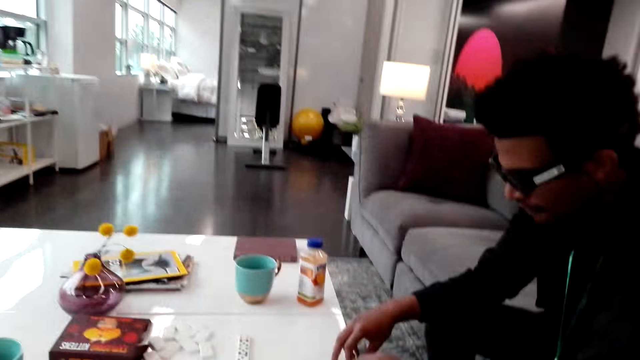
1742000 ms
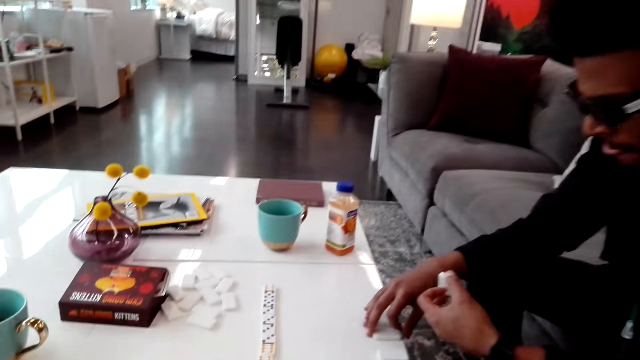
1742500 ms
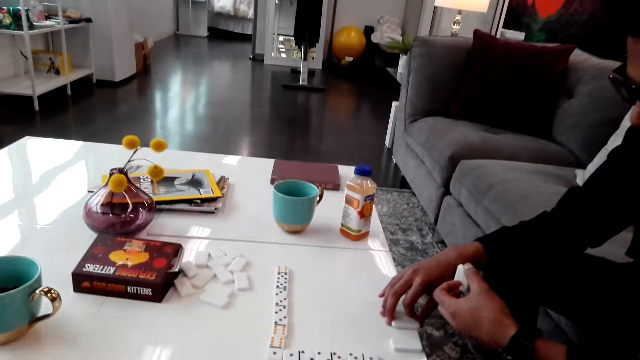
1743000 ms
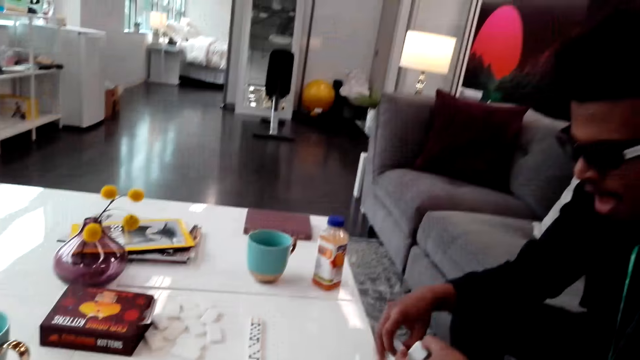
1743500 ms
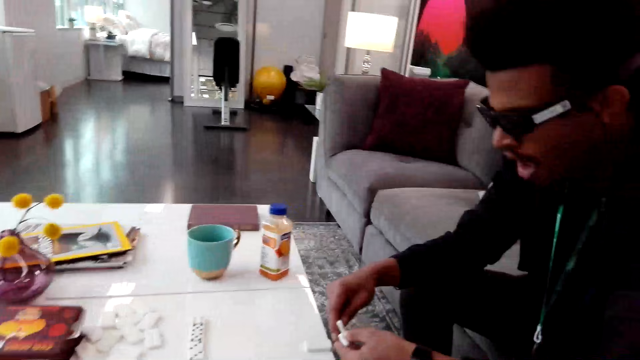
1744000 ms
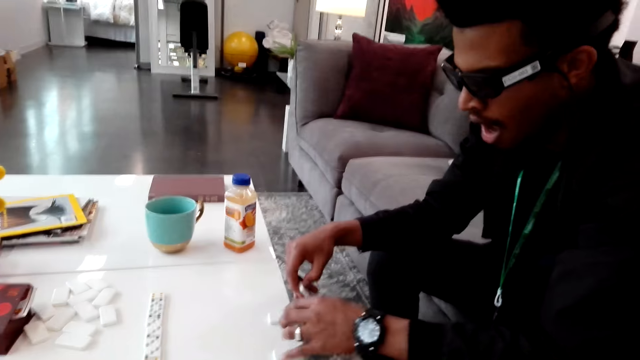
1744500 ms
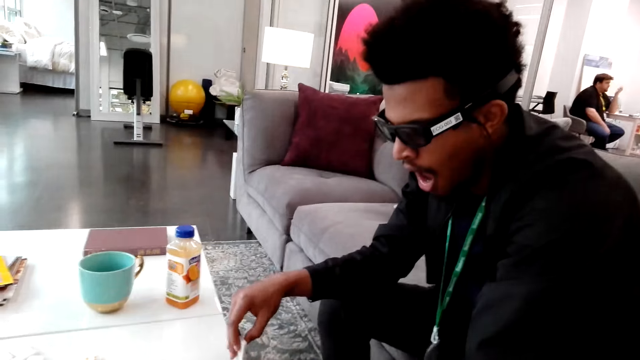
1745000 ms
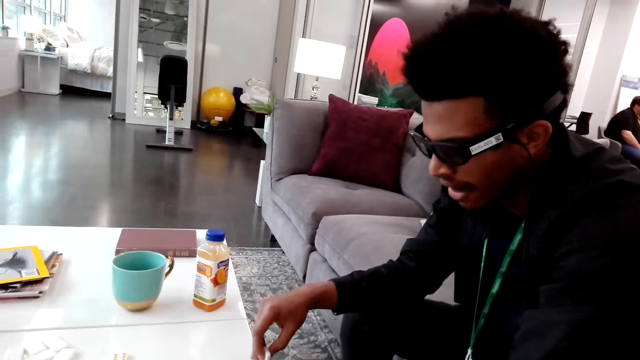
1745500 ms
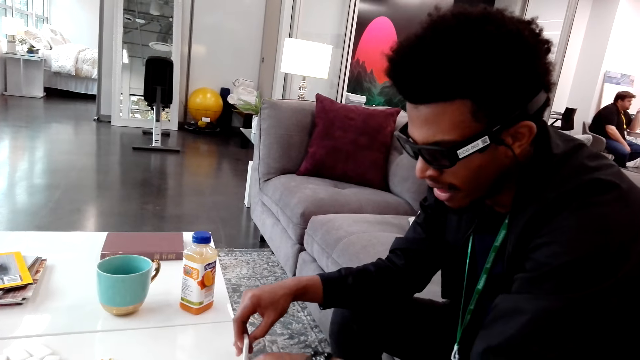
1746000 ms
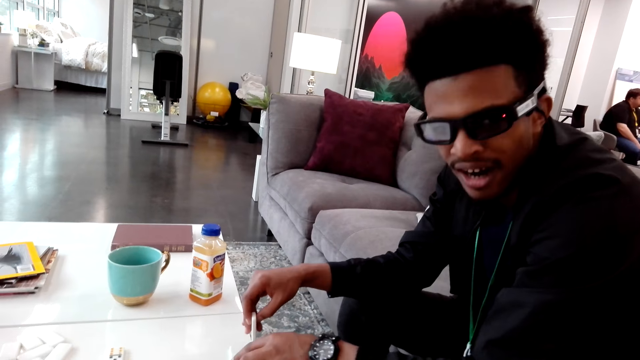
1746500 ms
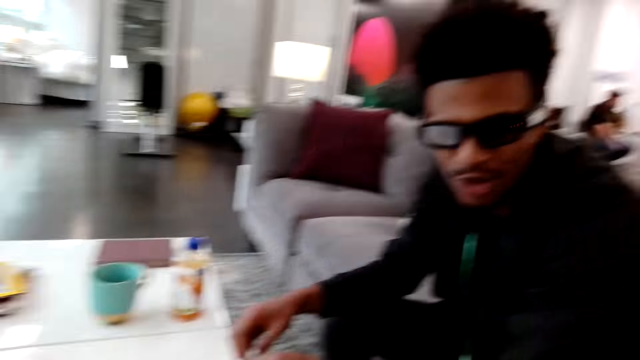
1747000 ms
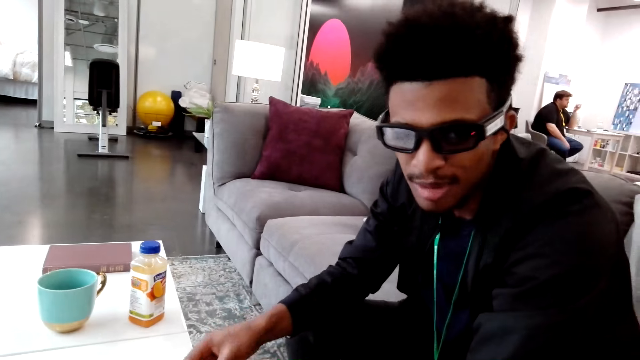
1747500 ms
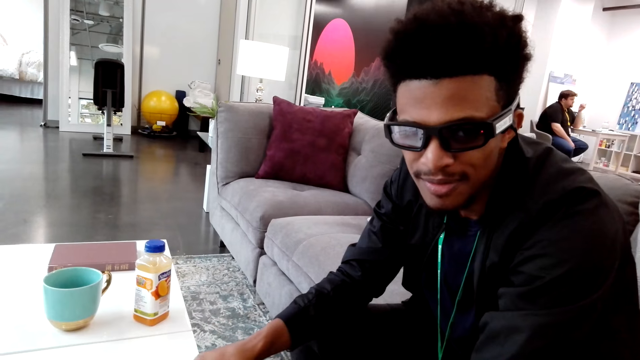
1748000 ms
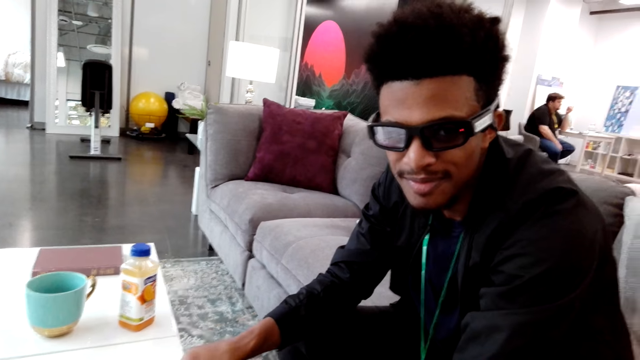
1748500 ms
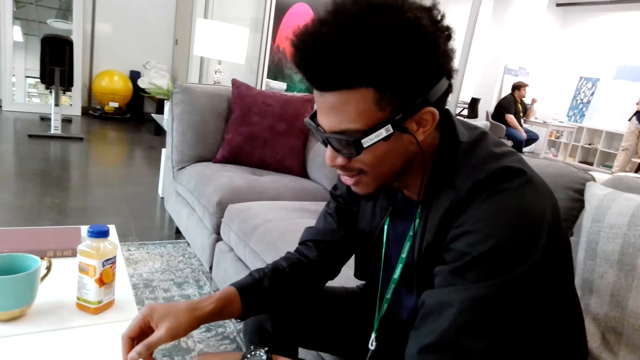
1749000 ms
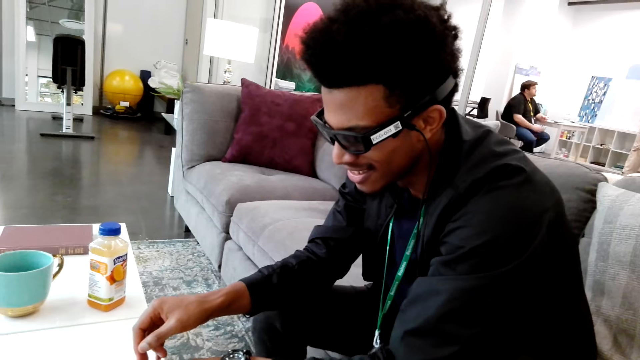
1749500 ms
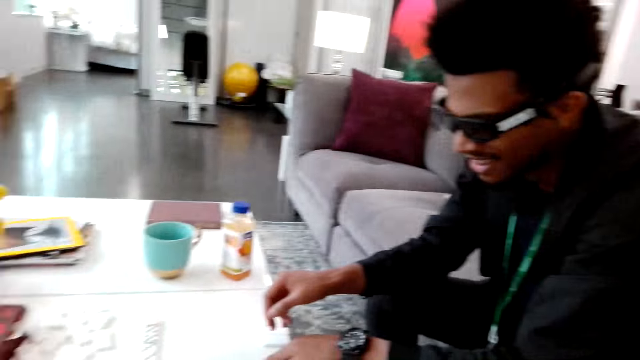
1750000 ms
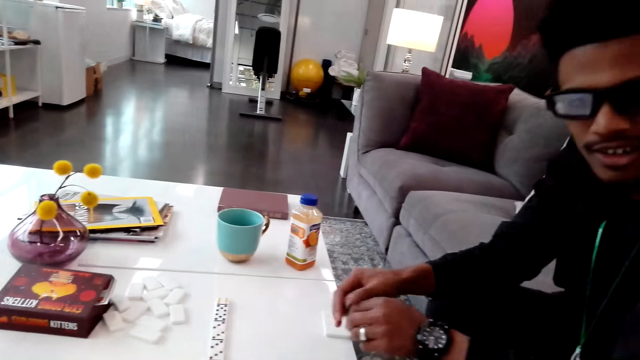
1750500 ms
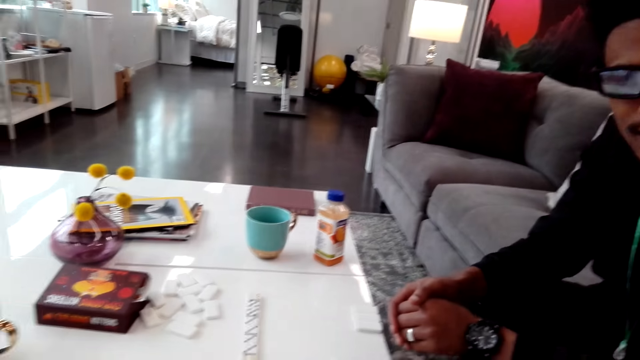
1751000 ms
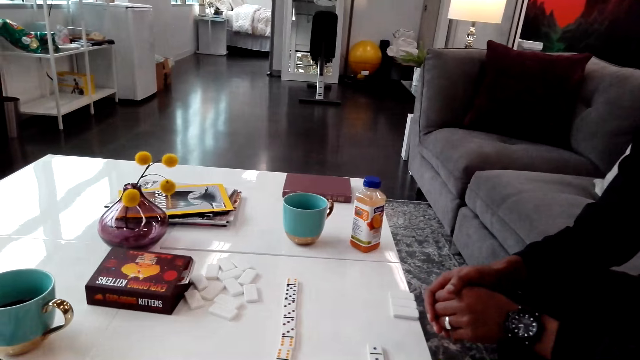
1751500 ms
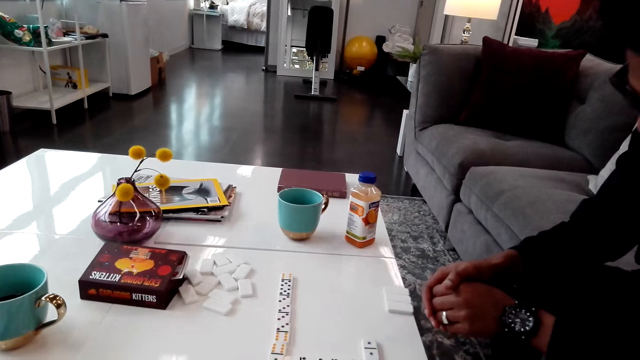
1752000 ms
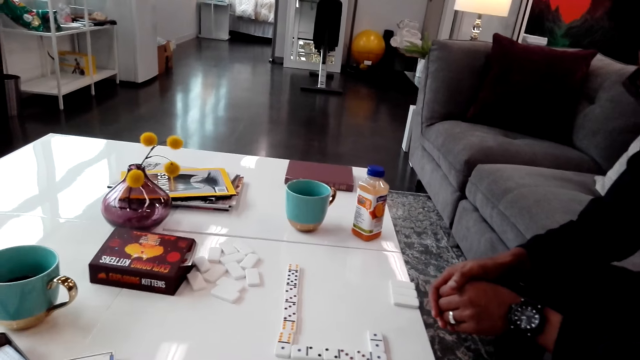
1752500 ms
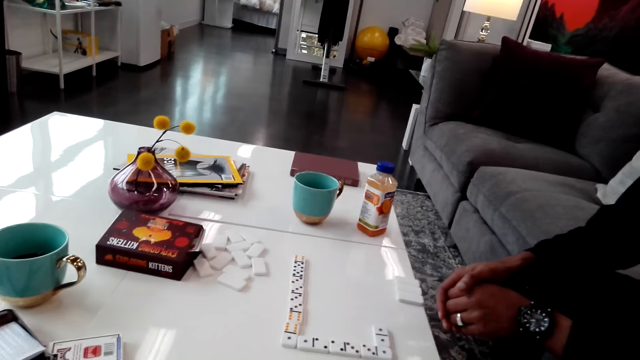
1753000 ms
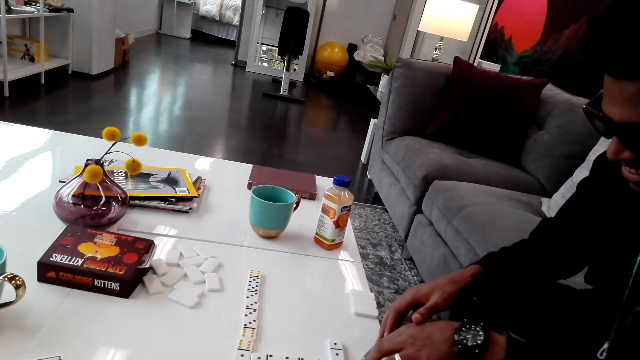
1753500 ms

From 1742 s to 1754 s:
A man picks up a card from the table.

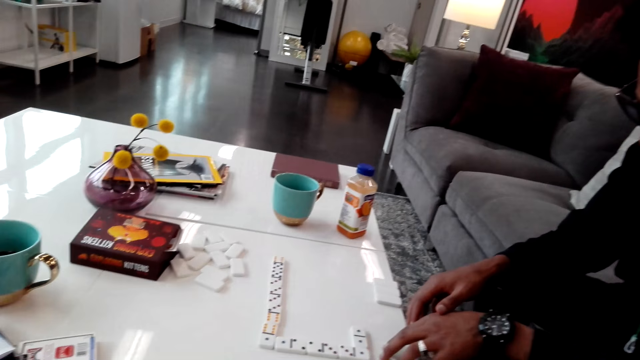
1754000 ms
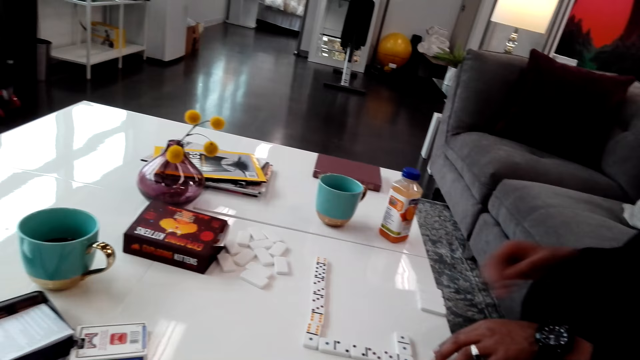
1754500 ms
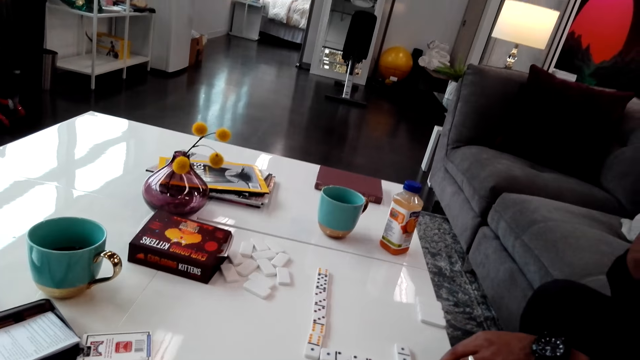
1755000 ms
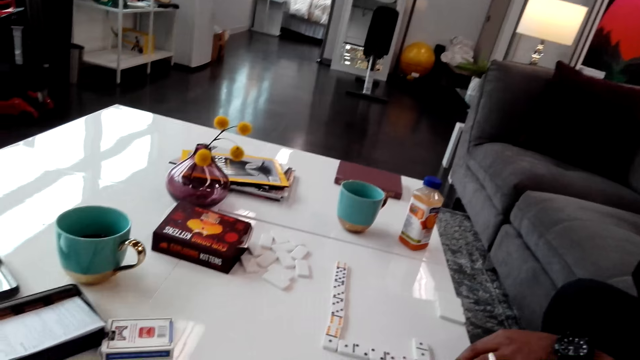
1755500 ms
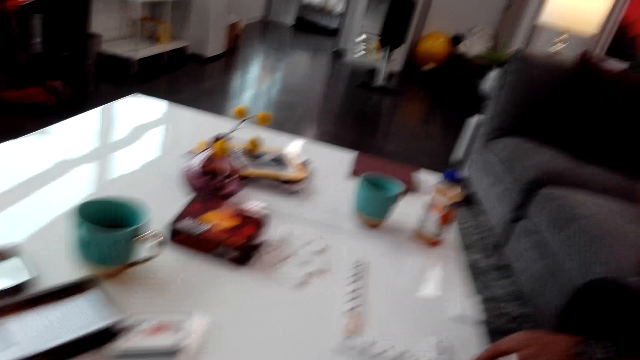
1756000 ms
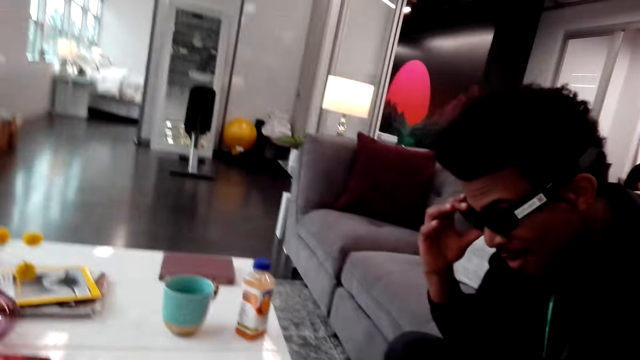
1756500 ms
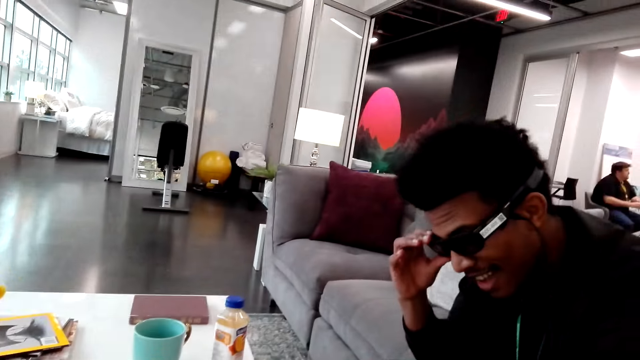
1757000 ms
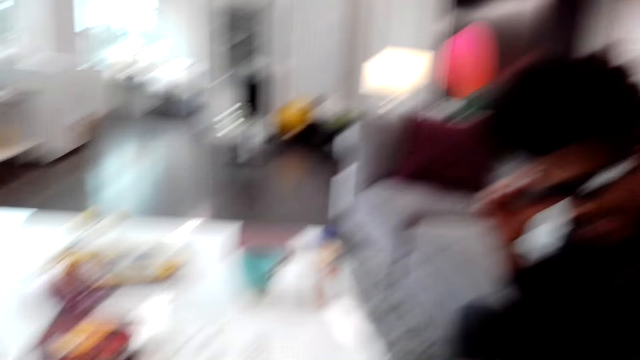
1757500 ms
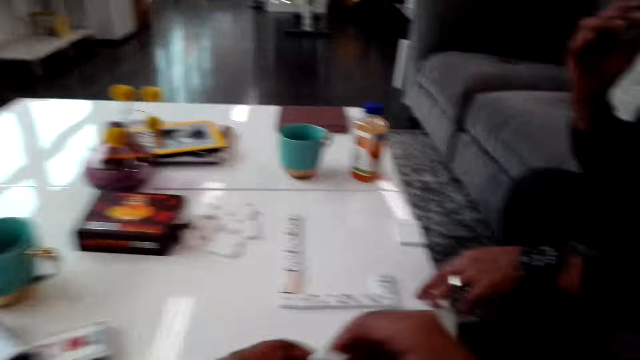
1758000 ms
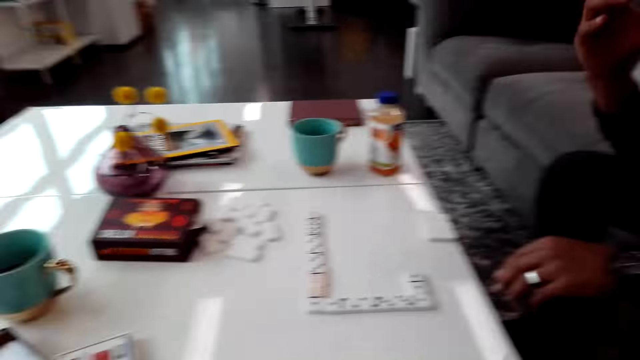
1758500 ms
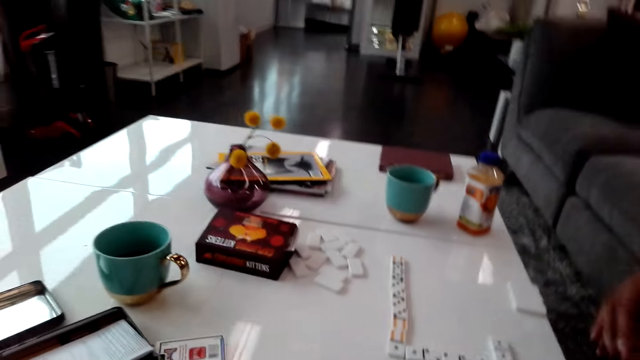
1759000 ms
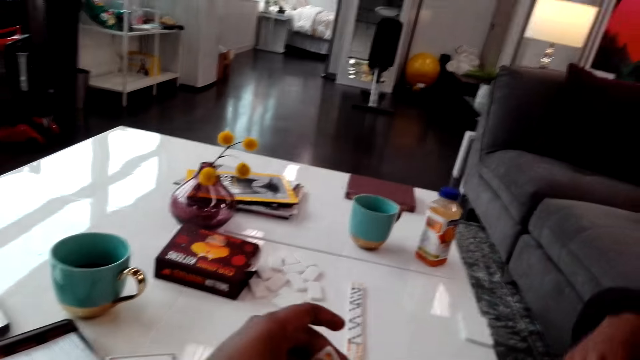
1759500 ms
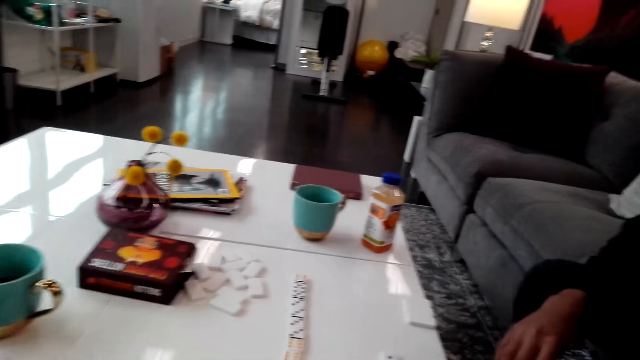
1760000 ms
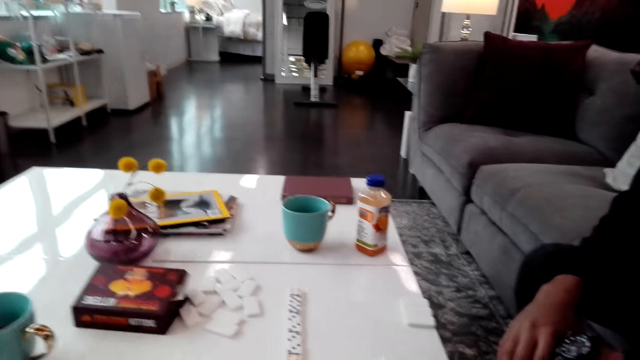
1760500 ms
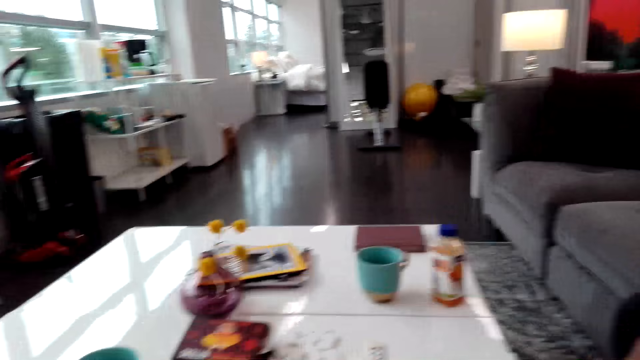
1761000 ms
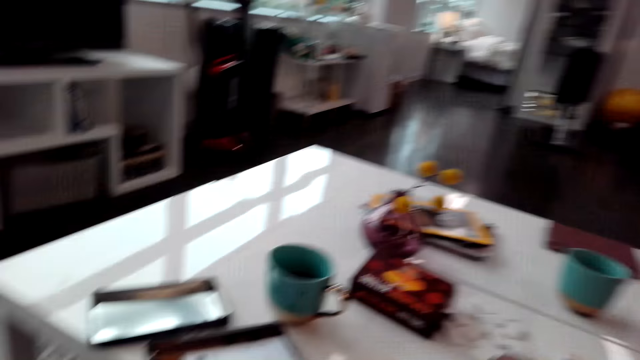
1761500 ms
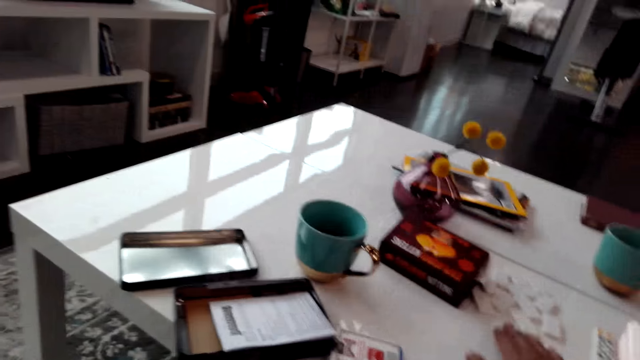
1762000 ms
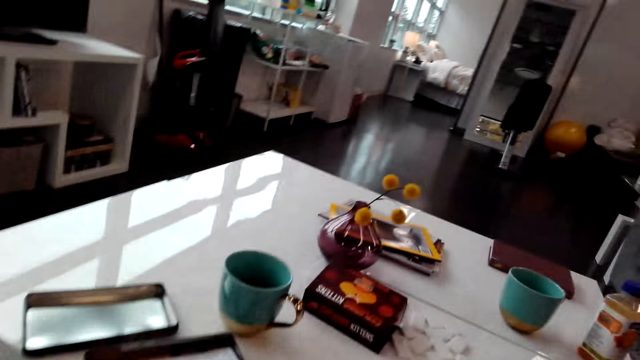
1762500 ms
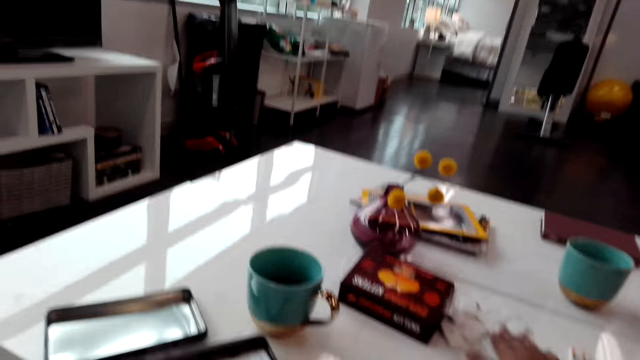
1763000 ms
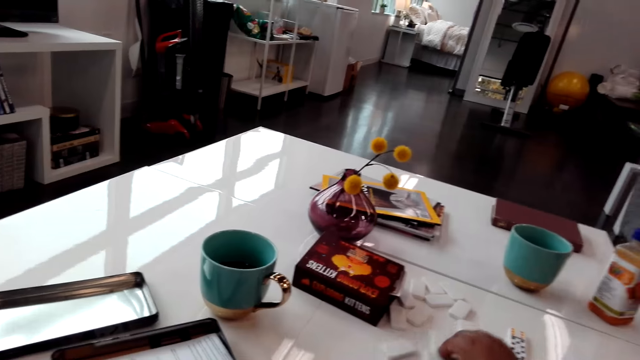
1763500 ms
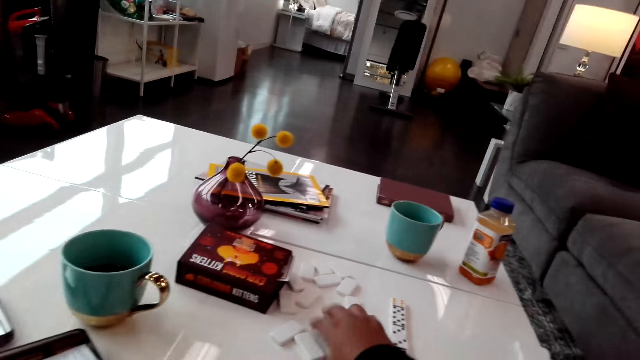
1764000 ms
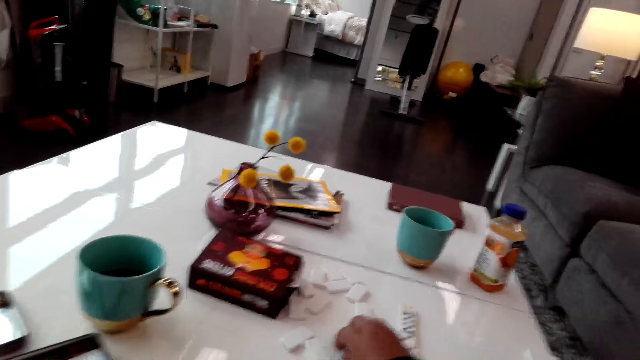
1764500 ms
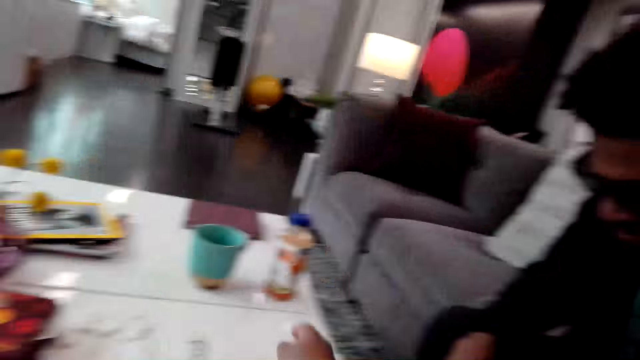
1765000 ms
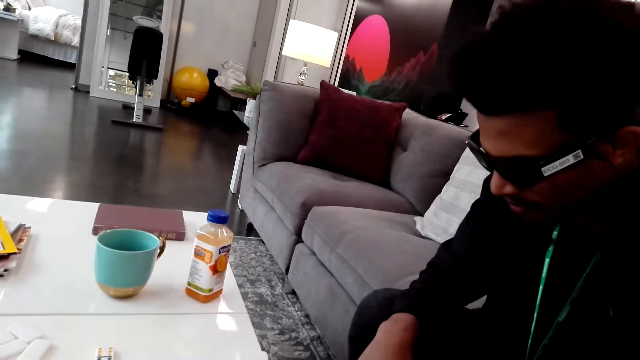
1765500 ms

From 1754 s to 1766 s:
The camera wearer points at cards on a table. A man picks up cards.
